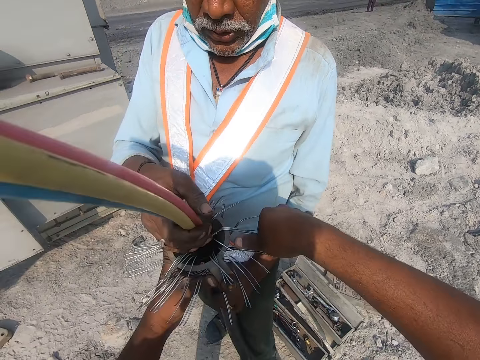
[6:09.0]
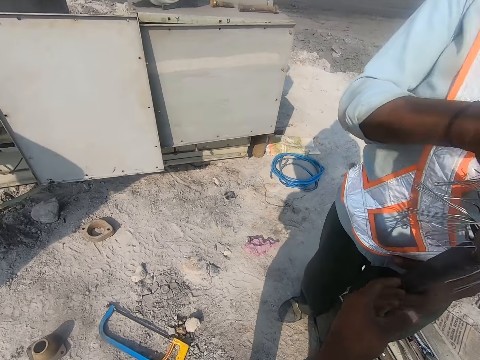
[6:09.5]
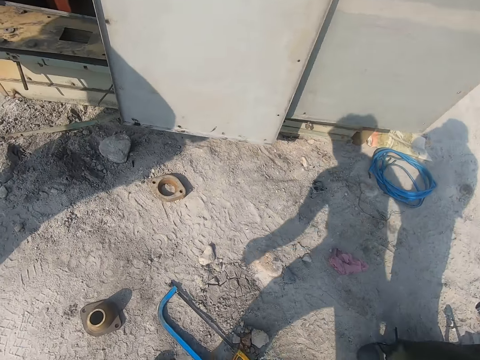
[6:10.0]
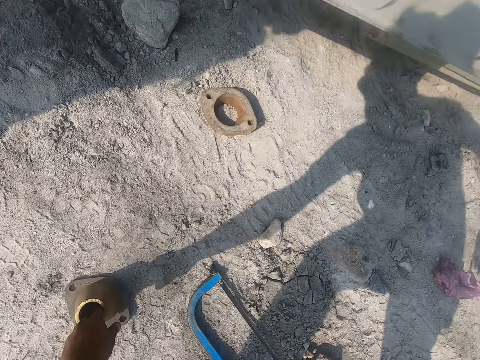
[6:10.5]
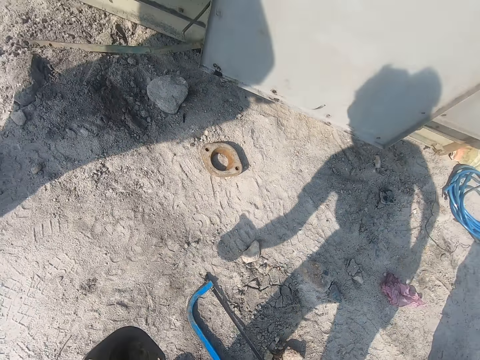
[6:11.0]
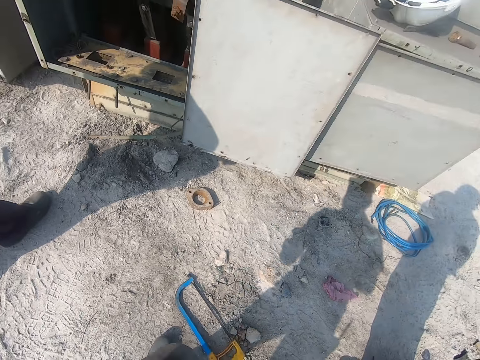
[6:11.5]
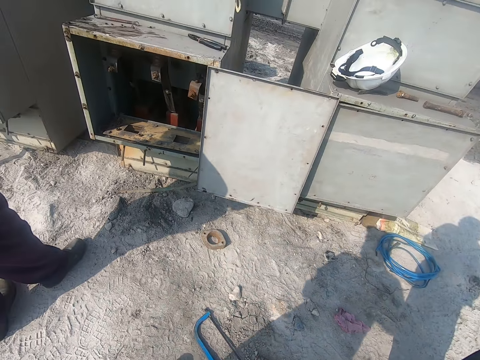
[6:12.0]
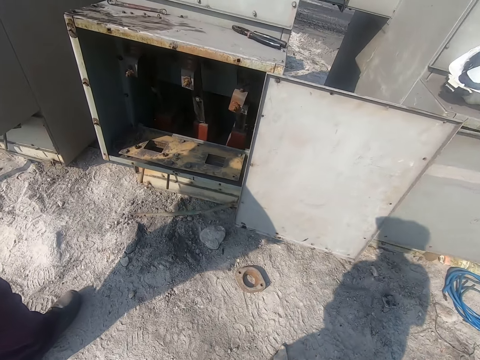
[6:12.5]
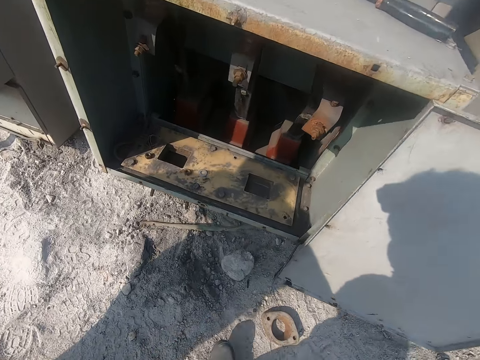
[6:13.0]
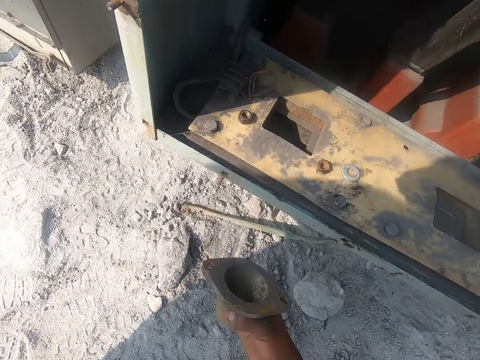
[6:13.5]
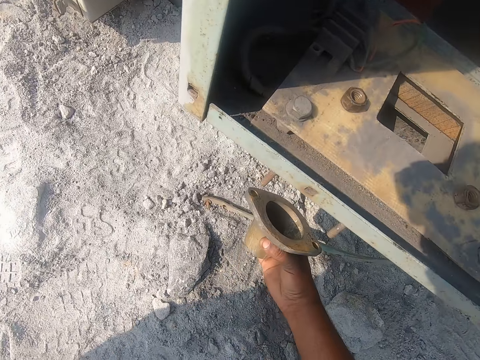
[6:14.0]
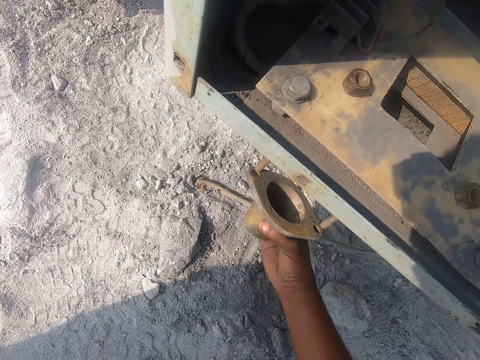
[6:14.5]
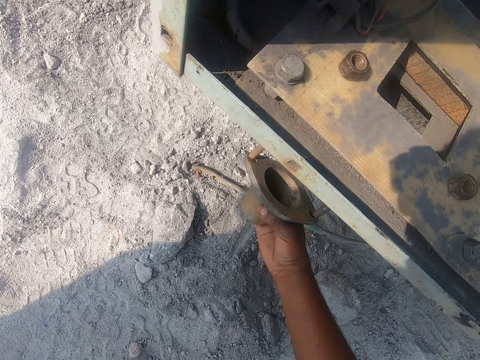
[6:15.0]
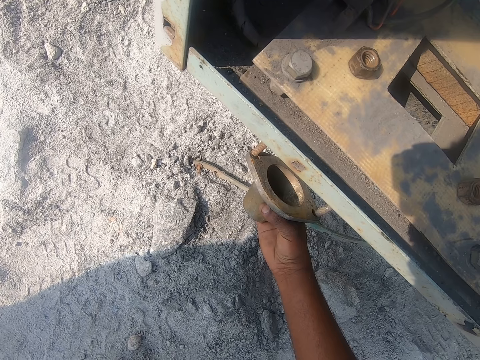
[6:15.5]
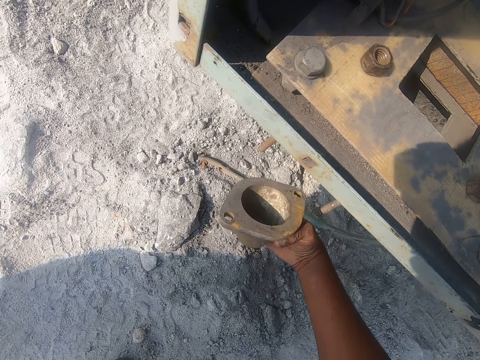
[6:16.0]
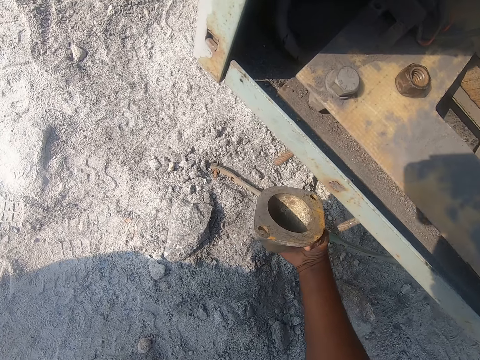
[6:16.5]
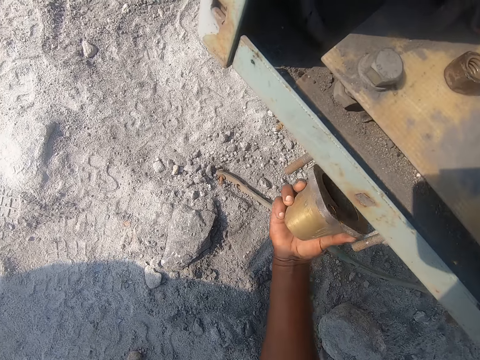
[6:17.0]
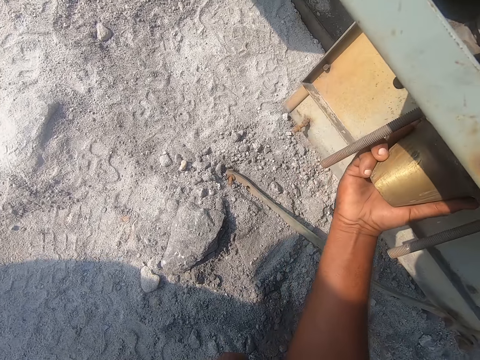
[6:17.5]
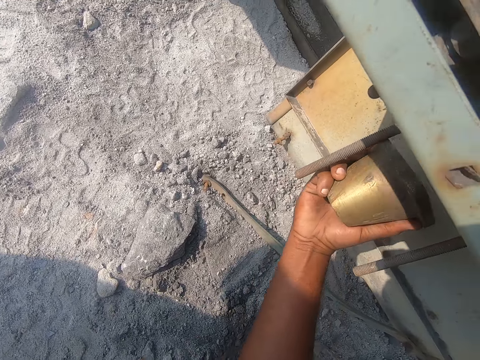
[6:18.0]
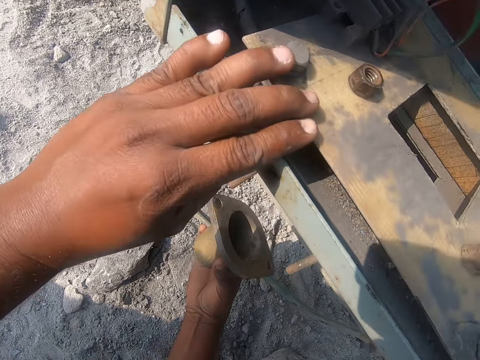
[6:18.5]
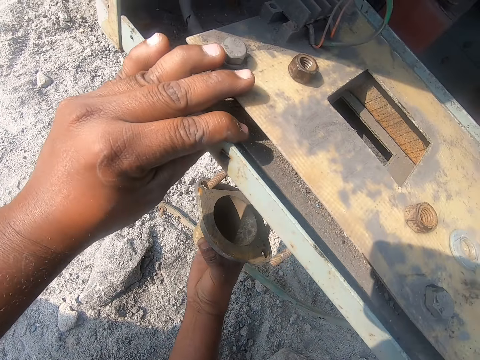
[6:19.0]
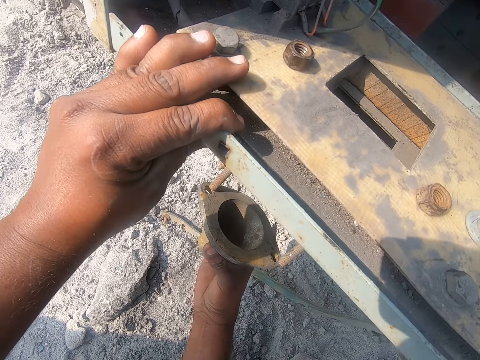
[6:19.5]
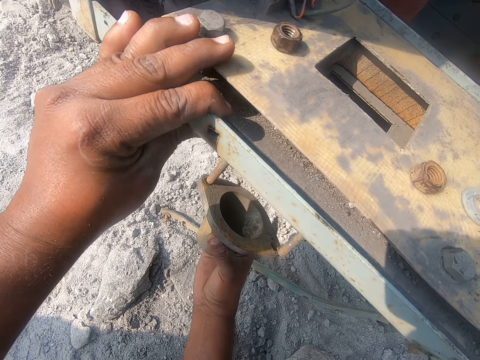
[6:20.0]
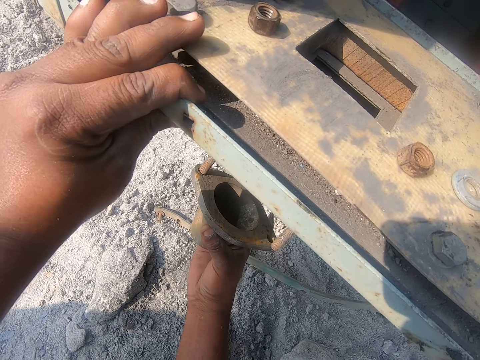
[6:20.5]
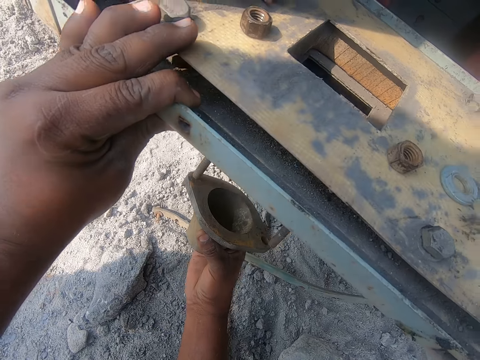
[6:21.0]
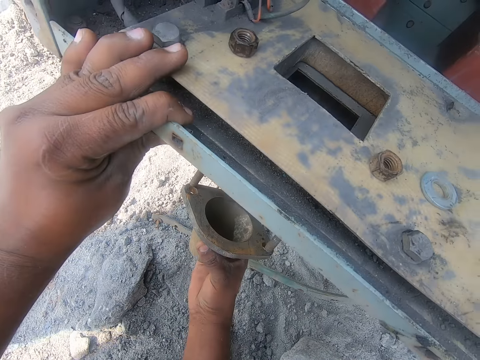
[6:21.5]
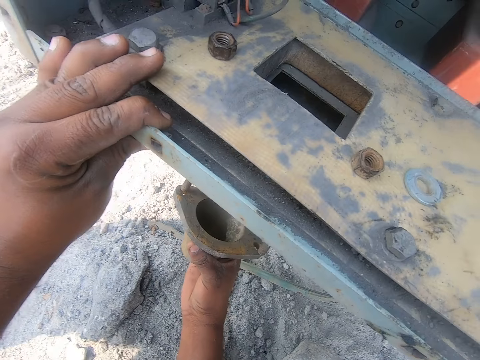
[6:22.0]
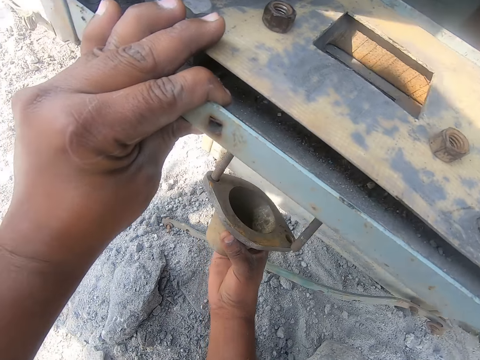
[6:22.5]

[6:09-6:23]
The camera wearer looks around. They pick the metal with the left hand. They fit the metal through metal. They fix the metal in a building.

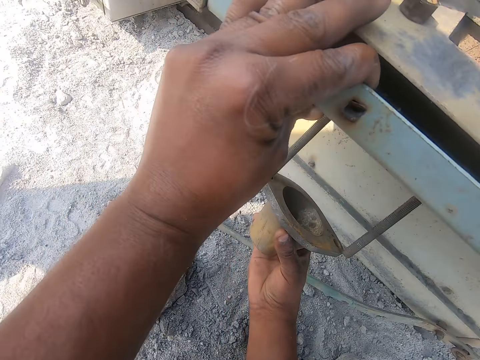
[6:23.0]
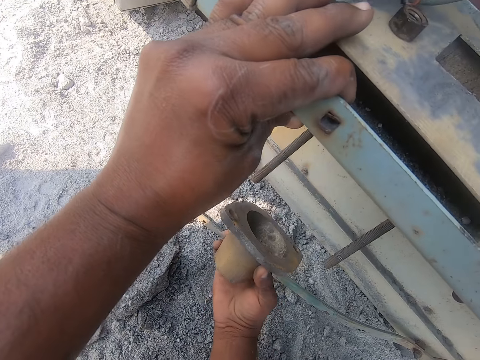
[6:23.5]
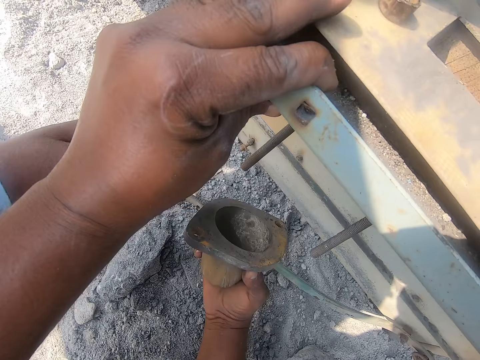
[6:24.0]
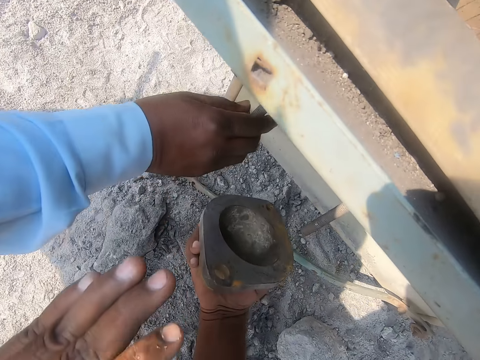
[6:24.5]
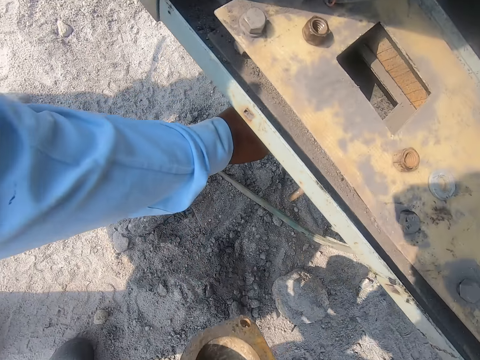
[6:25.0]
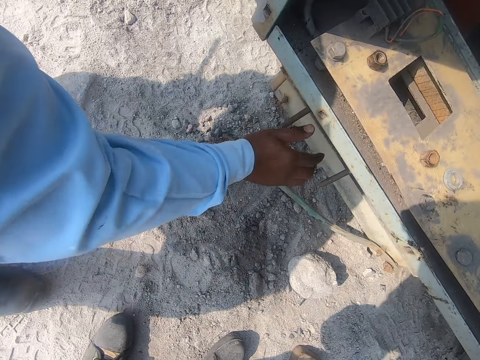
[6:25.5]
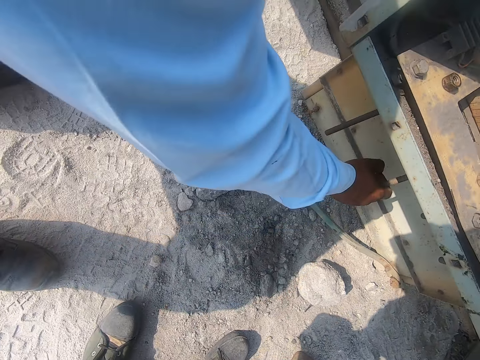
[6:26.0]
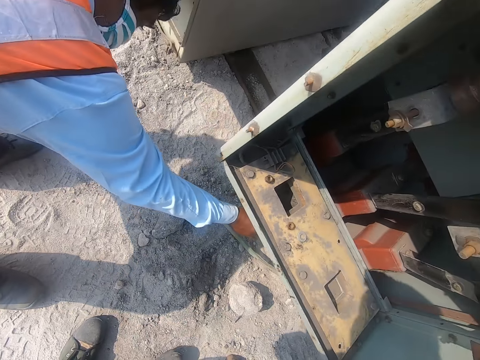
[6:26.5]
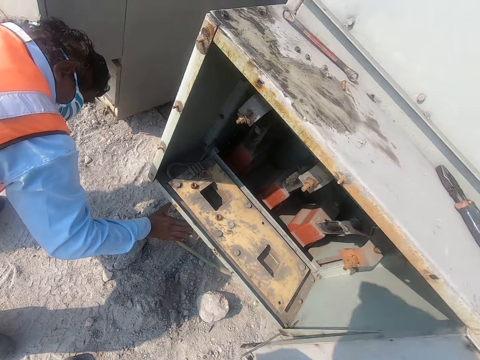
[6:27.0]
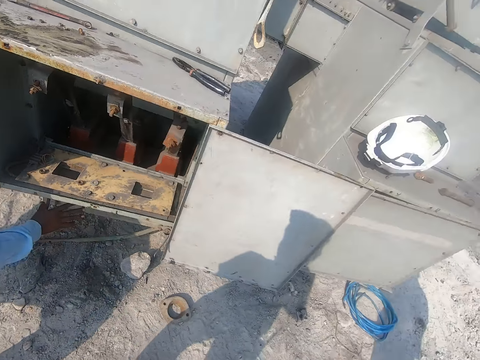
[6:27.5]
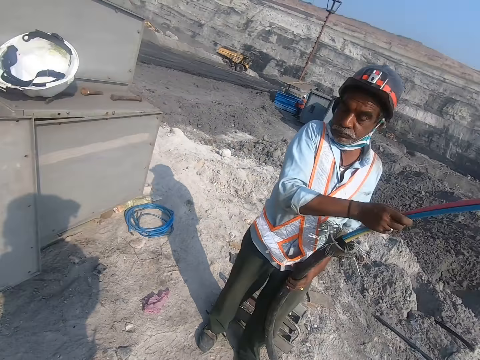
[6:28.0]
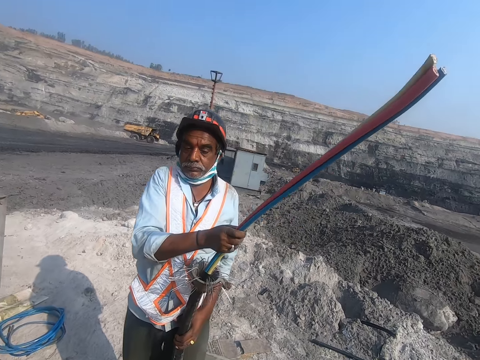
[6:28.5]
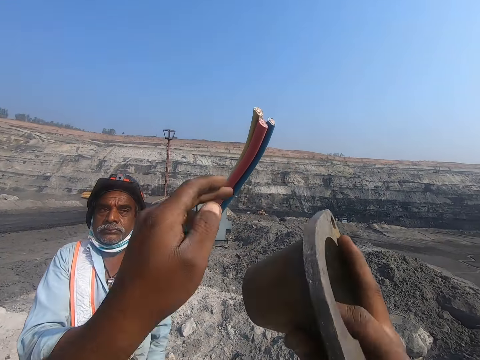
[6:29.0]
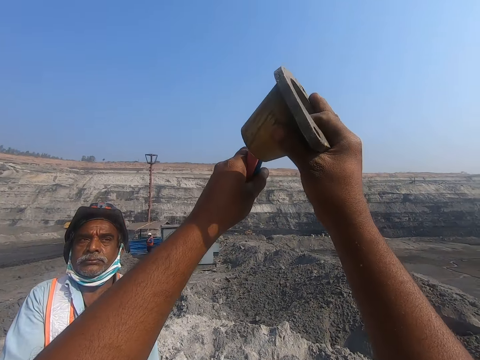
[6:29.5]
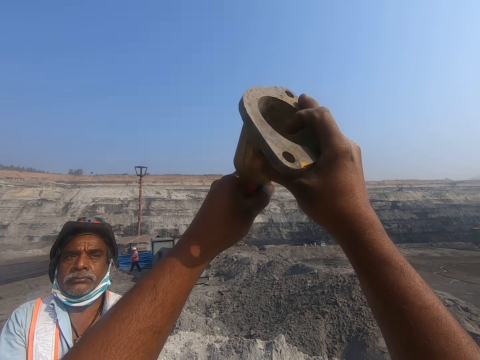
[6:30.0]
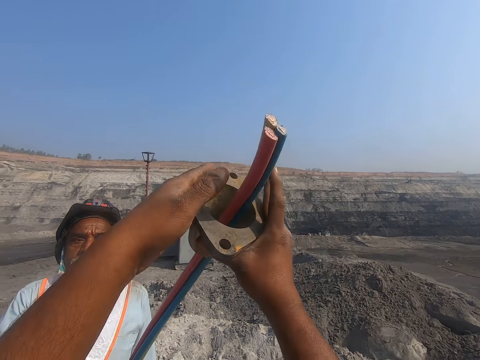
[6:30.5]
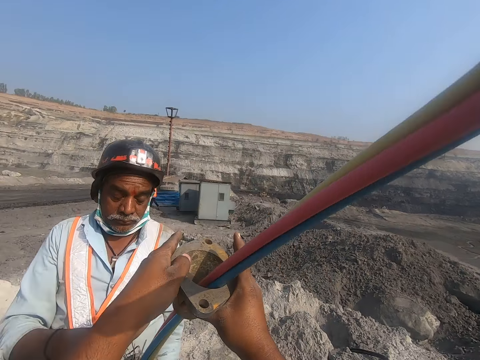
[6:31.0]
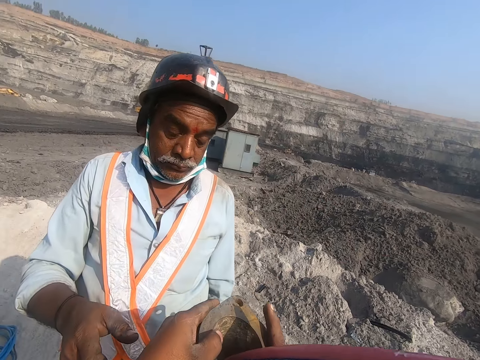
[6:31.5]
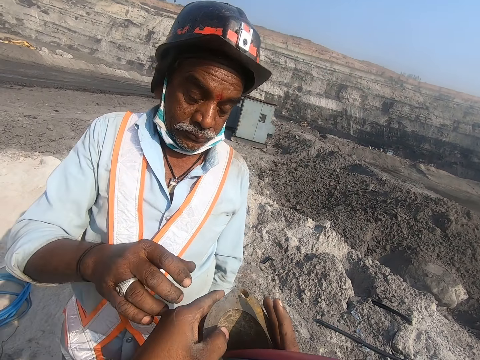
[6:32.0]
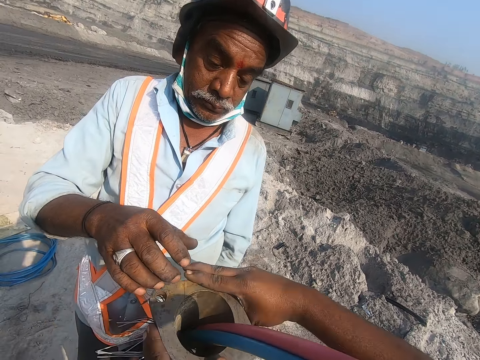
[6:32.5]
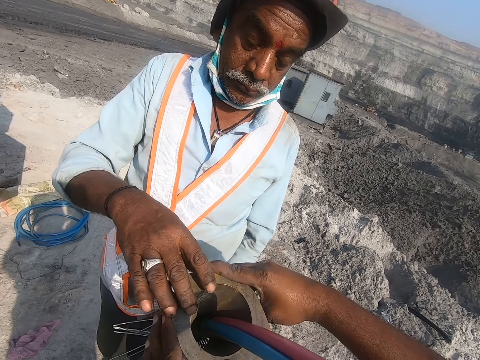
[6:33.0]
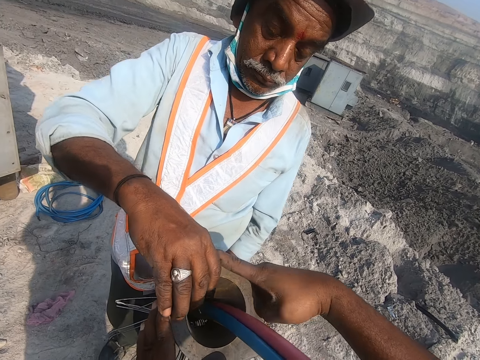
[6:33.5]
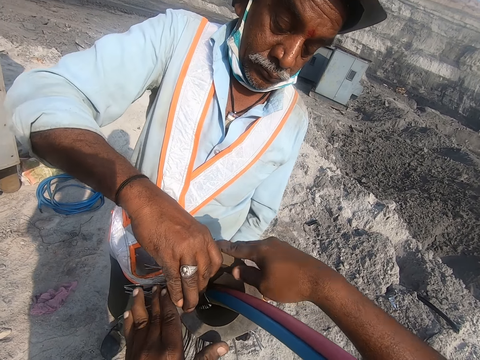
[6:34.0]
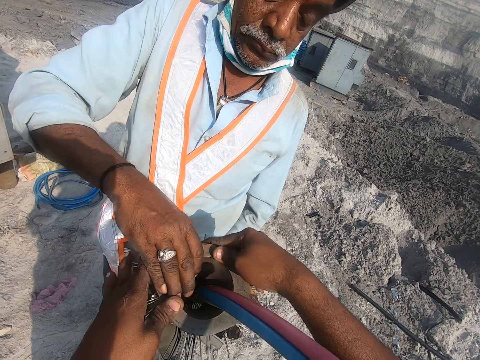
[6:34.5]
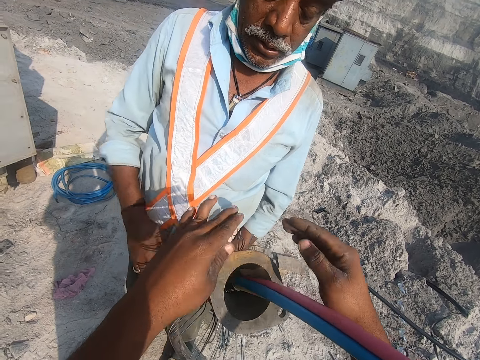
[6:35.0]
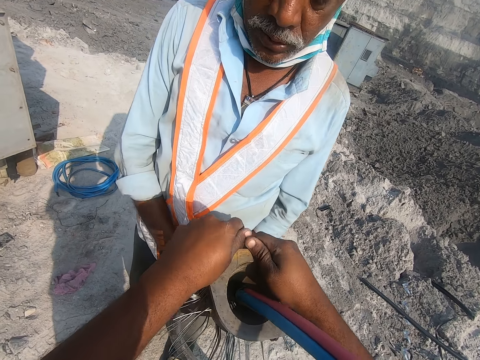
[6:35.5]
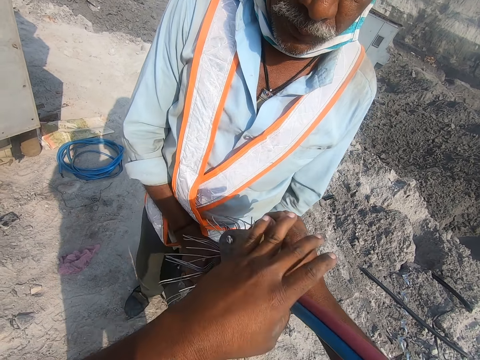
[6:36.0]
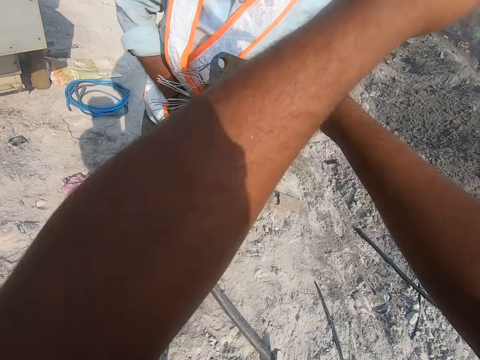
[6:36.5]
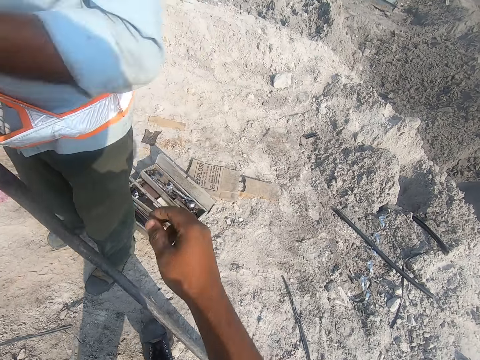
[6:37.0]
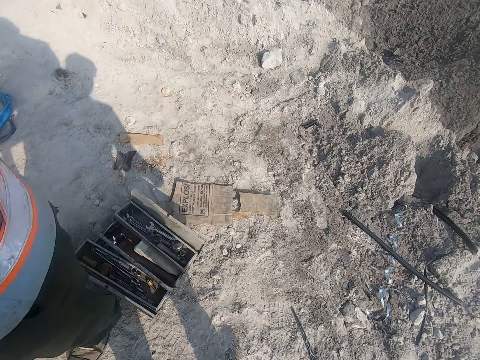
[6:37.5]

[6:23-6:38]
The camera wearer holds the metal with the right hand. A person touches the metal. A man holds the cabling materials with both hands. The camera wearer puts the cable through the metal. They put the metal in the cabling materials. Another person pushes the metal down. The man fixes the metal on the cabling materials. The camera wearer pushes the metal downward. They fix the metal on the cabling materials.
